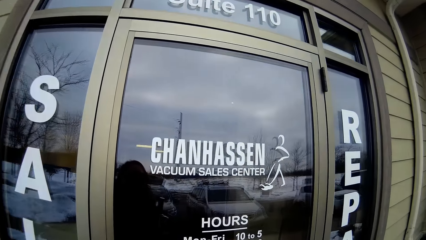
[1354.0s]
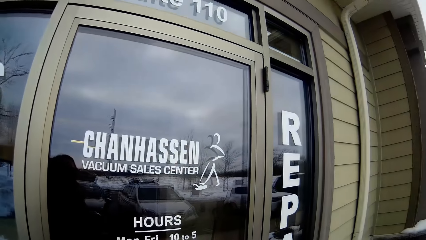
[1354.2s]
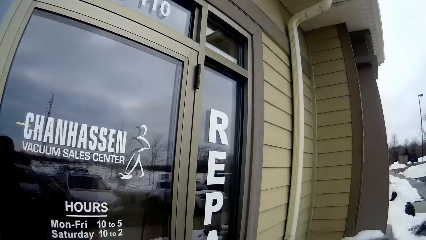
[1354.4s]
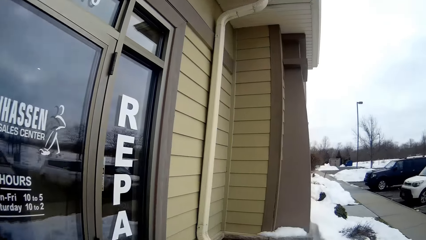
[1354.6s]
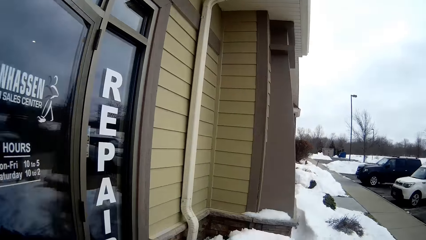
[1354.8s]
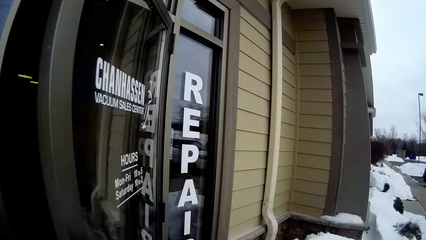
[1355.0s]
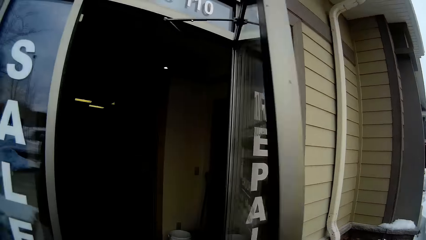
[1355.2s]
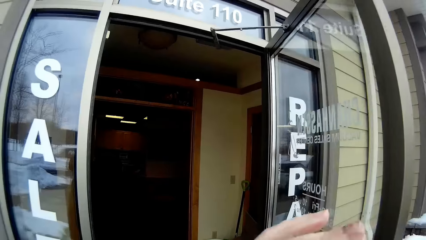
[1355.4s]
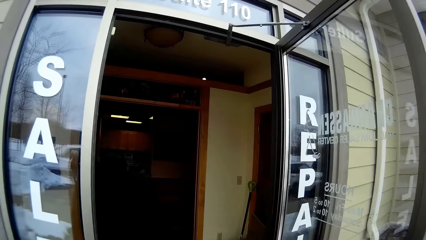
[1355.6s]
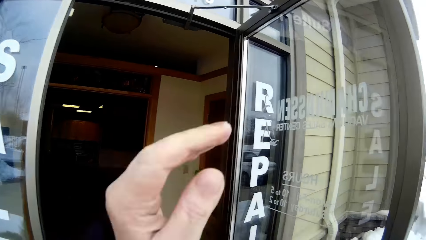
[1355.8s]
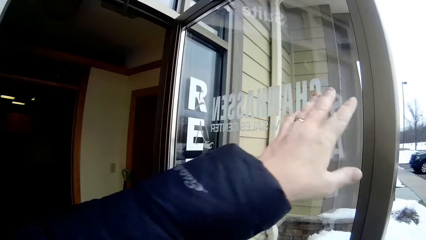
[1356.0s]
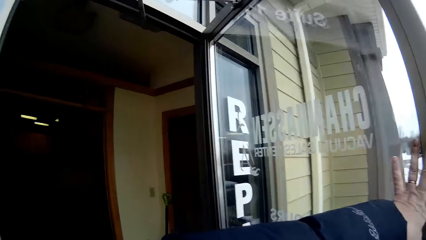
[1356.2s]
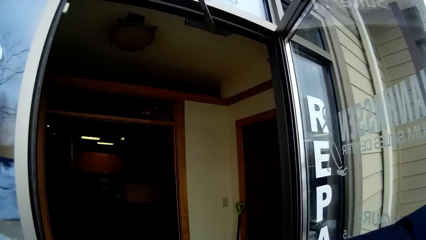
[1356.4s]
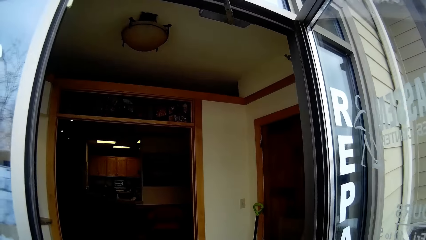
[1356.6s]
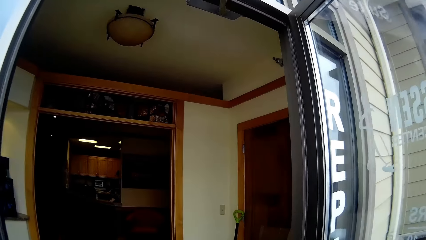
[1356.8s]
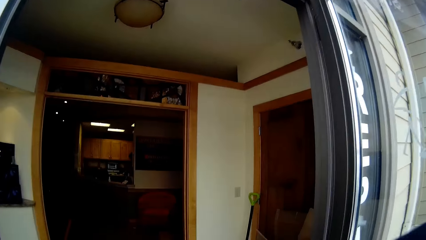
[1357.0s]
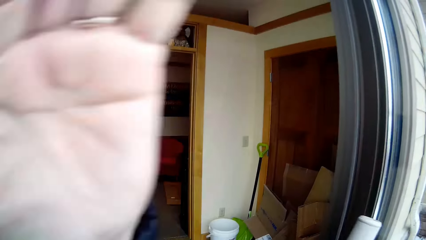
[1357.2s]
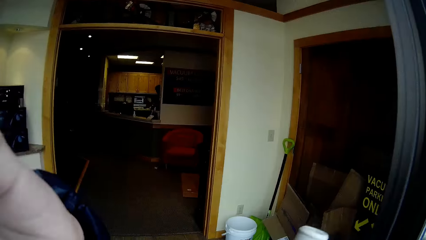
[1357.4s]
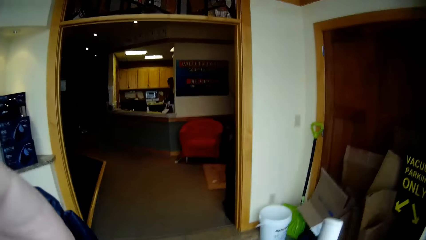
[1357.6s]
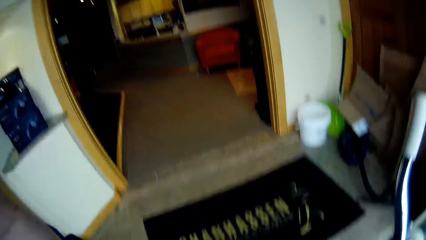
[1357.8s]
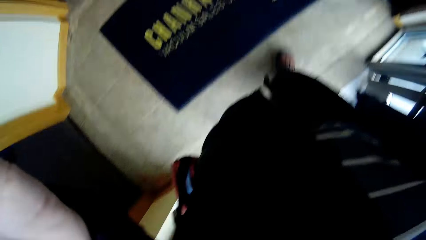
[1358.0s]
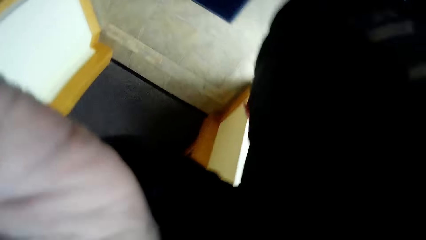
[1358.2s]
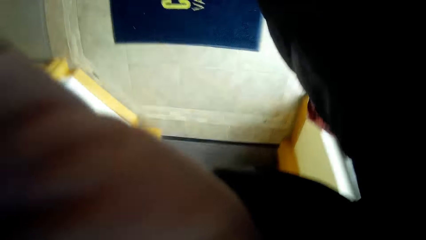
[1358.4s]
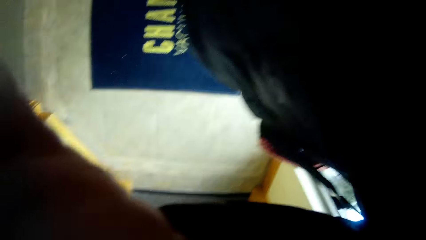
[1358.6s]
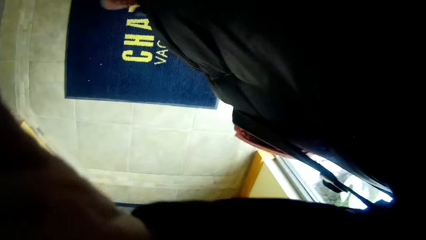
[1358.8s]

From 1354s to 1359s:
The camera wearer opens a door. They walk. They touch the camera.
